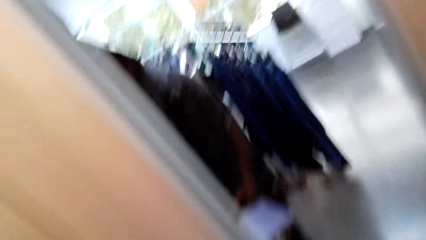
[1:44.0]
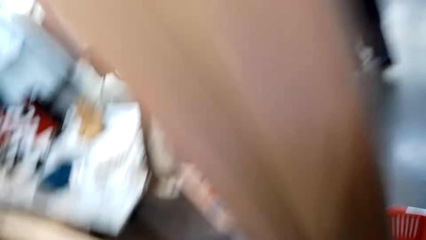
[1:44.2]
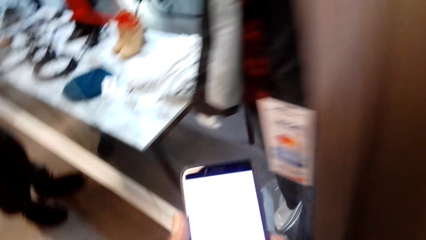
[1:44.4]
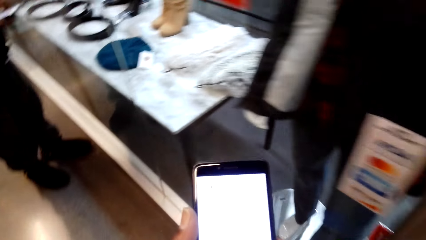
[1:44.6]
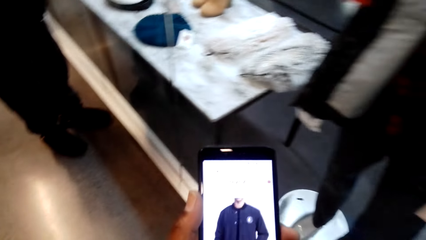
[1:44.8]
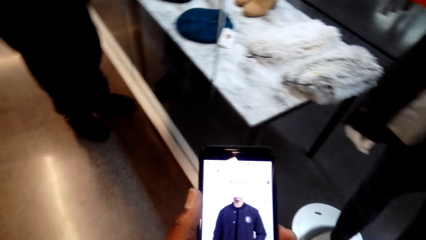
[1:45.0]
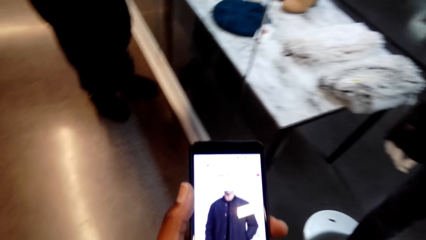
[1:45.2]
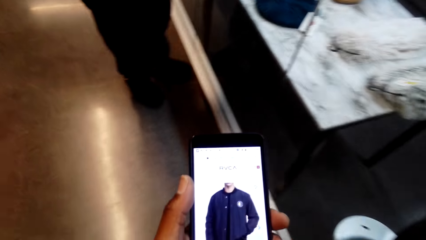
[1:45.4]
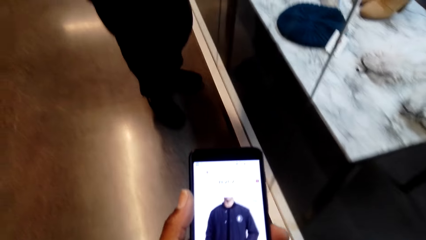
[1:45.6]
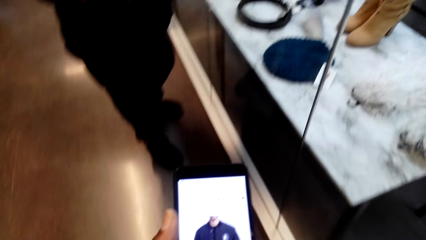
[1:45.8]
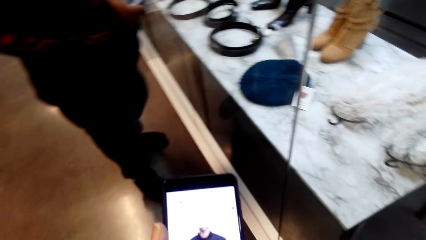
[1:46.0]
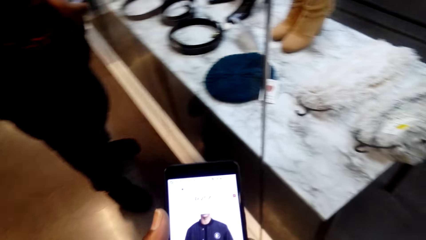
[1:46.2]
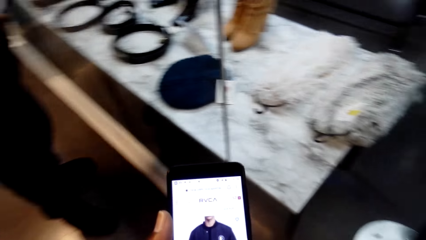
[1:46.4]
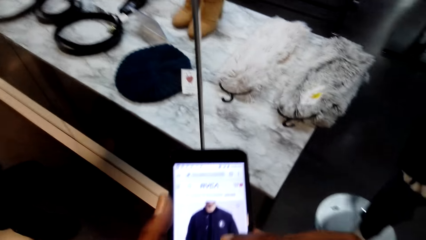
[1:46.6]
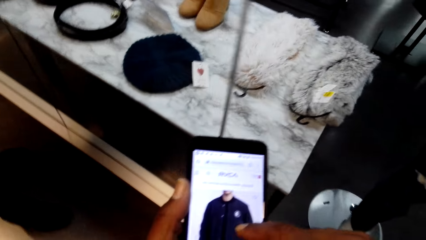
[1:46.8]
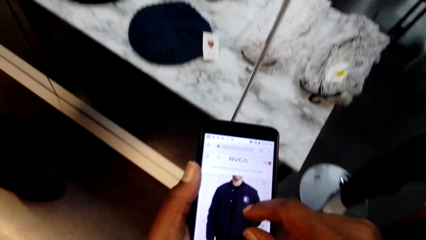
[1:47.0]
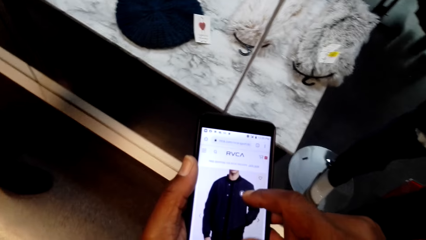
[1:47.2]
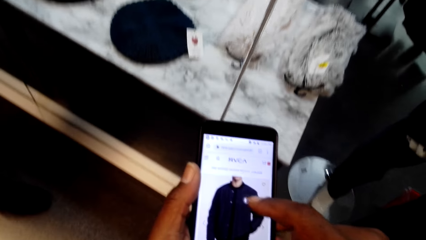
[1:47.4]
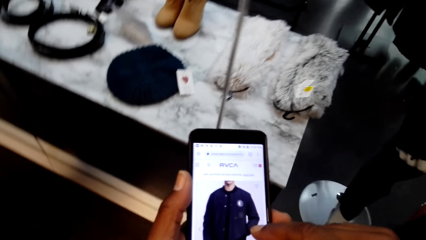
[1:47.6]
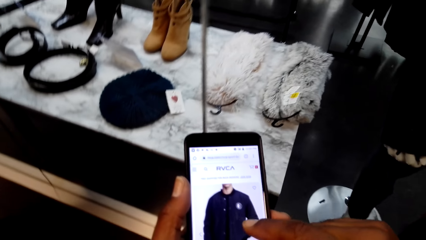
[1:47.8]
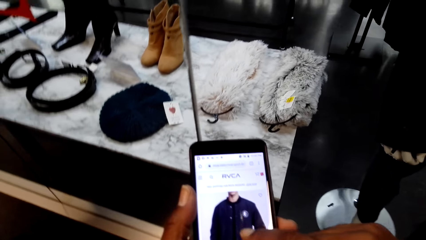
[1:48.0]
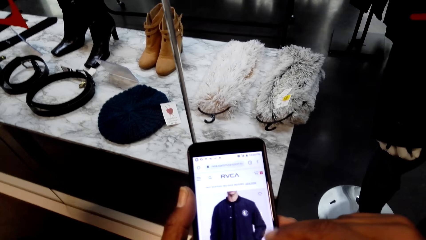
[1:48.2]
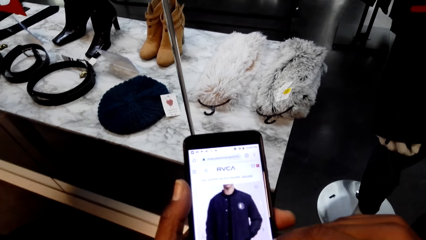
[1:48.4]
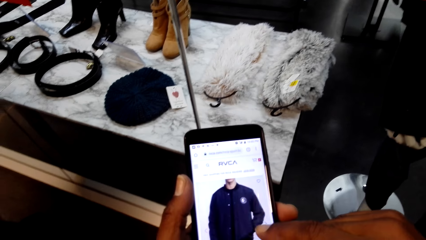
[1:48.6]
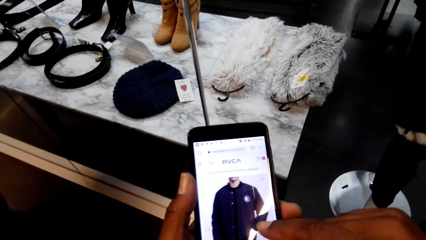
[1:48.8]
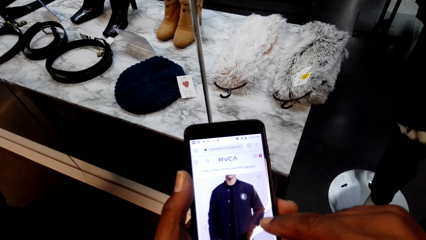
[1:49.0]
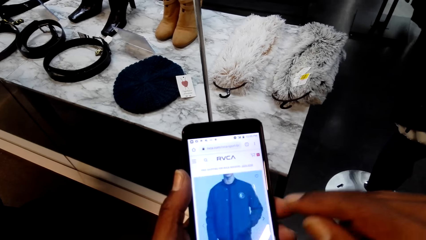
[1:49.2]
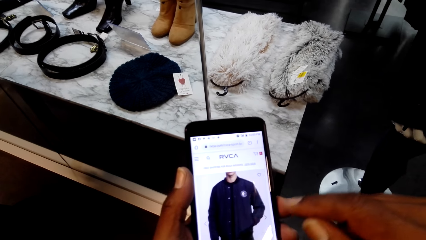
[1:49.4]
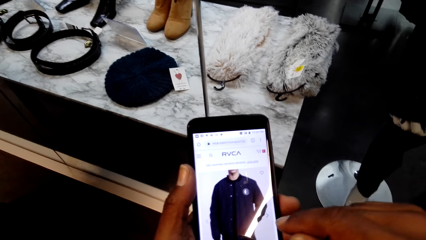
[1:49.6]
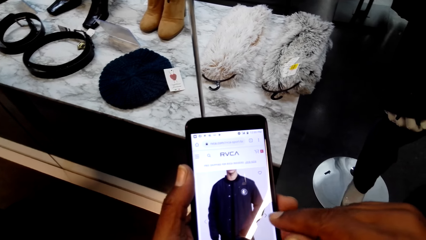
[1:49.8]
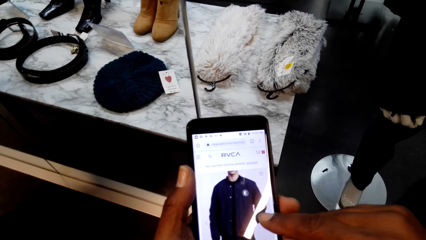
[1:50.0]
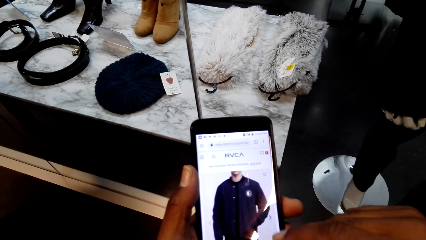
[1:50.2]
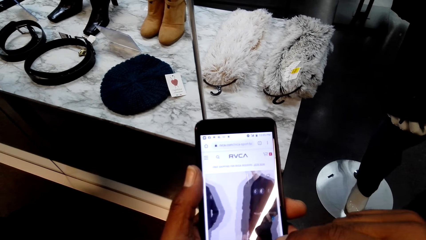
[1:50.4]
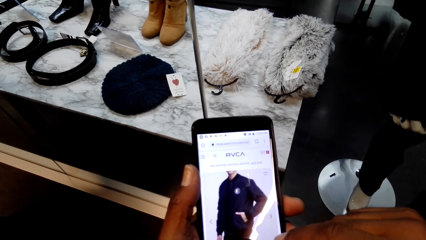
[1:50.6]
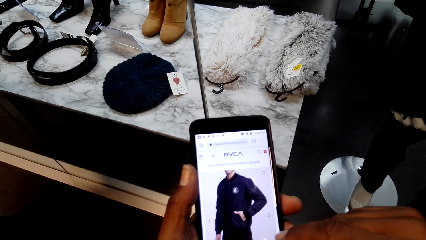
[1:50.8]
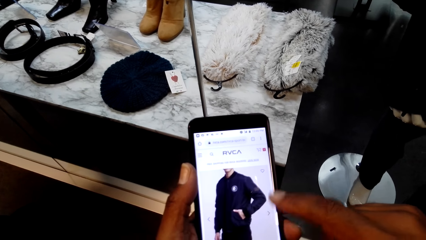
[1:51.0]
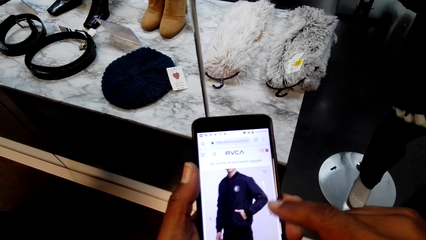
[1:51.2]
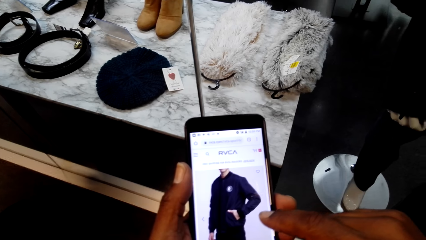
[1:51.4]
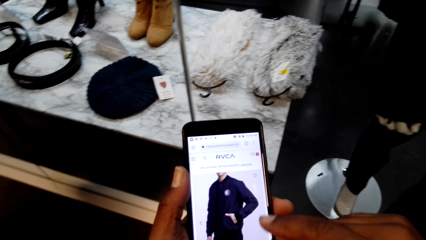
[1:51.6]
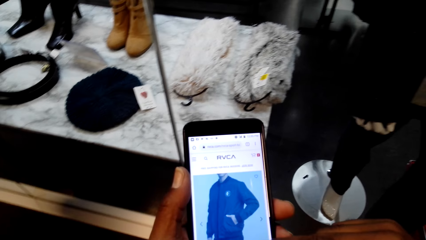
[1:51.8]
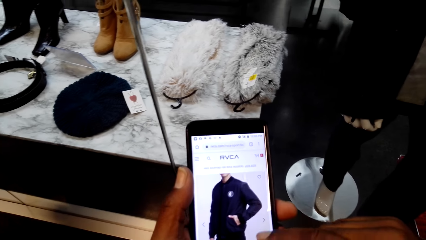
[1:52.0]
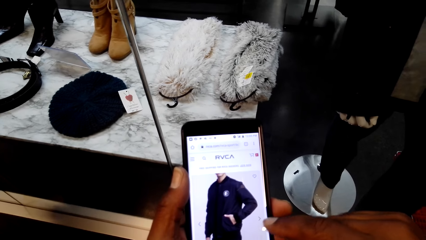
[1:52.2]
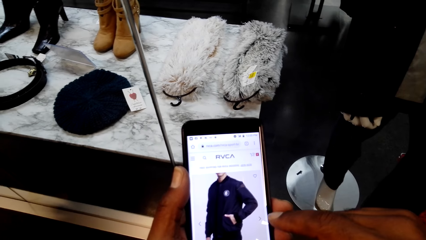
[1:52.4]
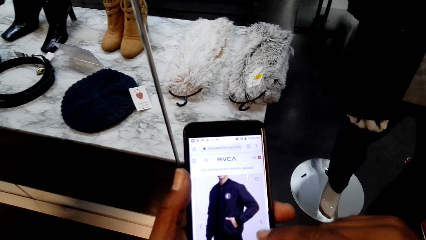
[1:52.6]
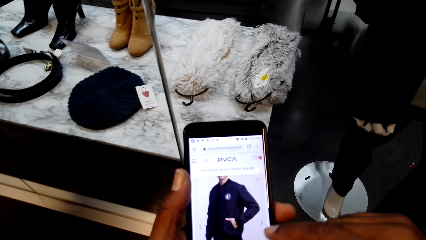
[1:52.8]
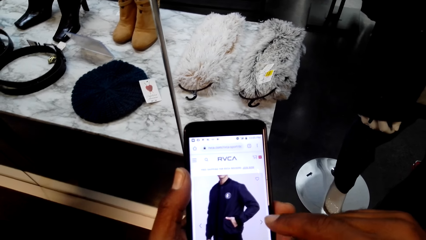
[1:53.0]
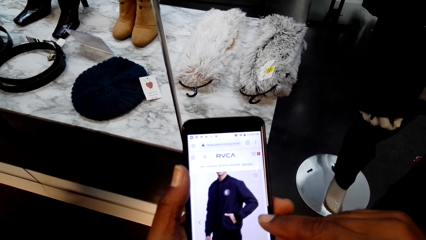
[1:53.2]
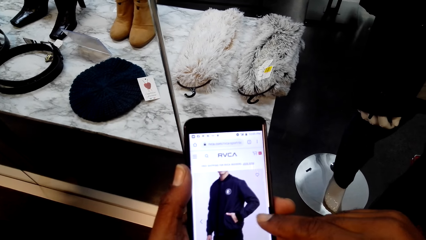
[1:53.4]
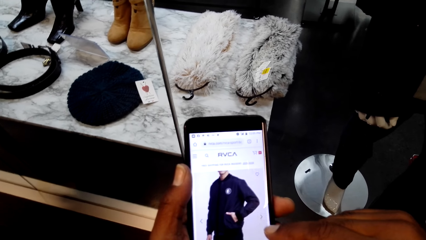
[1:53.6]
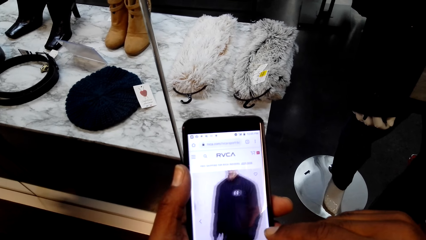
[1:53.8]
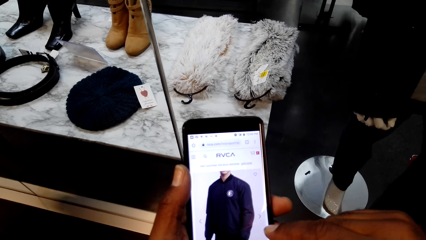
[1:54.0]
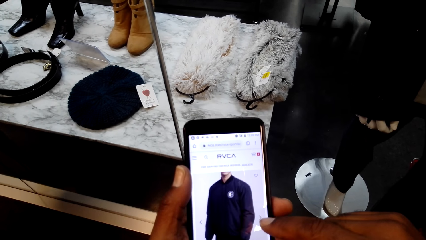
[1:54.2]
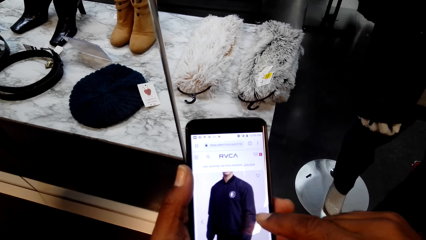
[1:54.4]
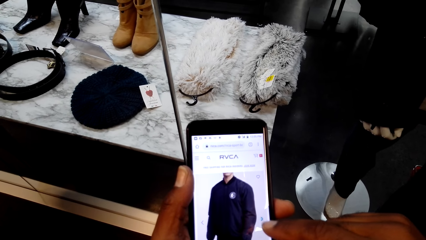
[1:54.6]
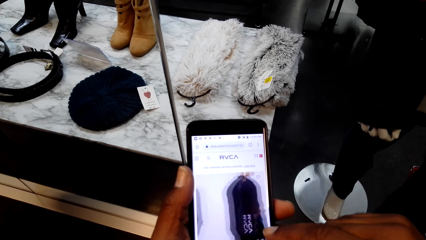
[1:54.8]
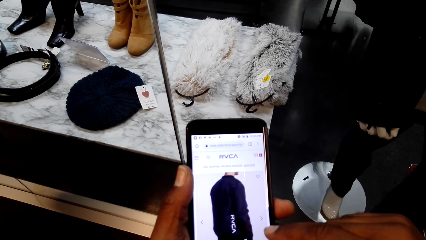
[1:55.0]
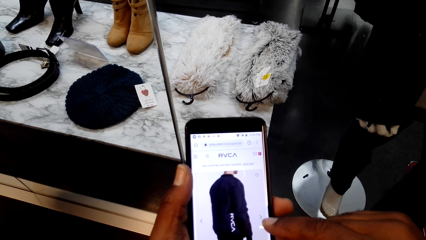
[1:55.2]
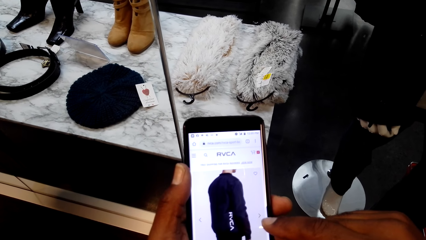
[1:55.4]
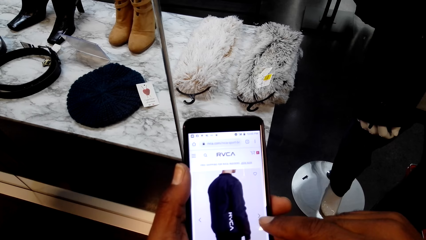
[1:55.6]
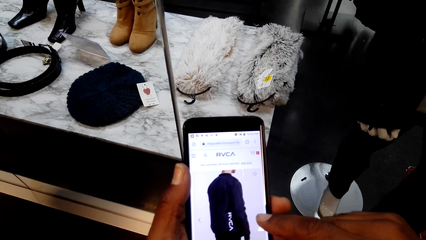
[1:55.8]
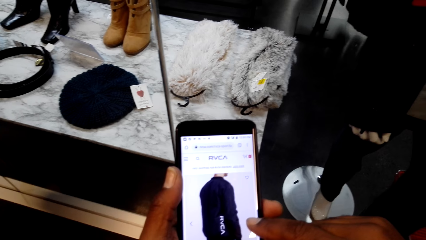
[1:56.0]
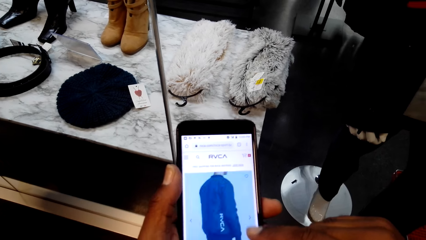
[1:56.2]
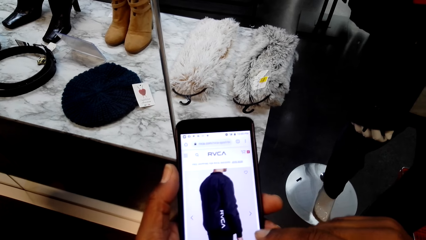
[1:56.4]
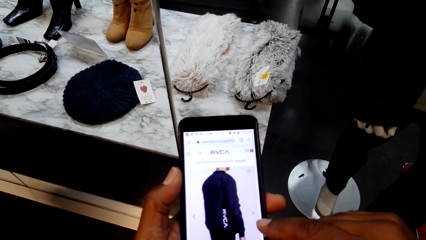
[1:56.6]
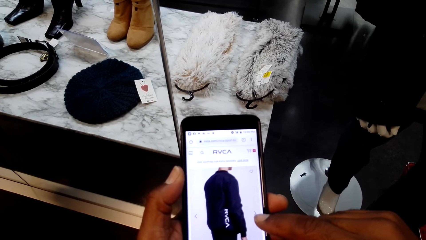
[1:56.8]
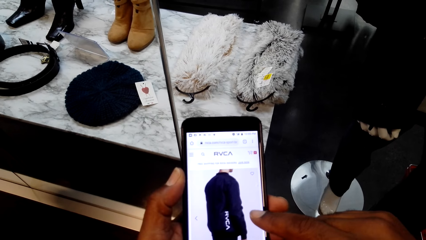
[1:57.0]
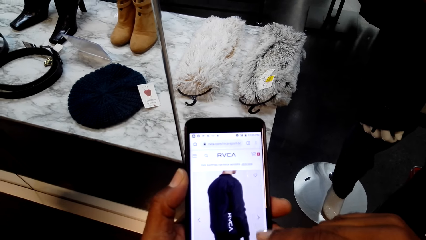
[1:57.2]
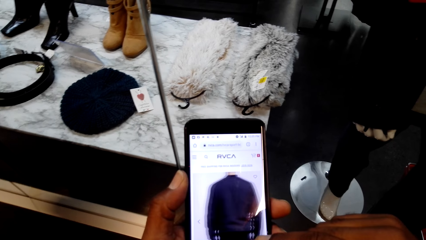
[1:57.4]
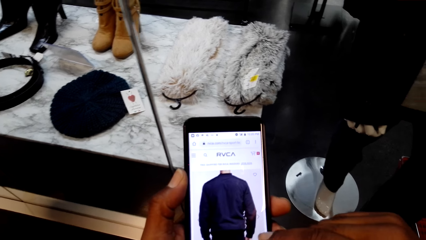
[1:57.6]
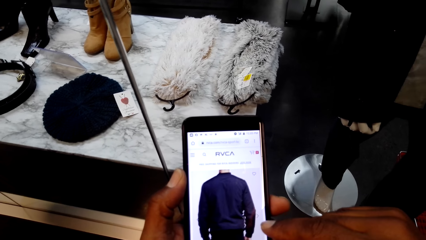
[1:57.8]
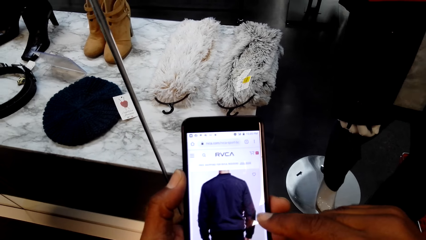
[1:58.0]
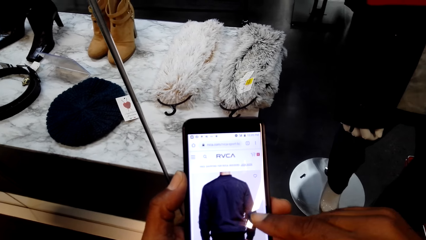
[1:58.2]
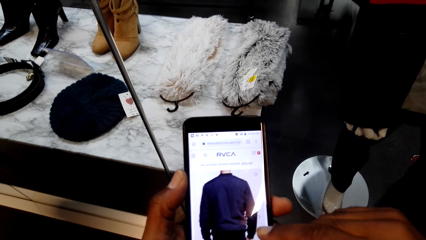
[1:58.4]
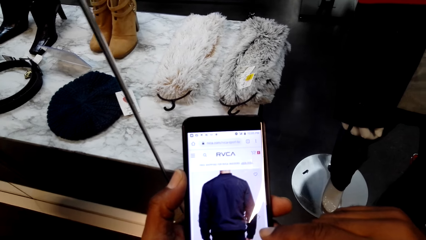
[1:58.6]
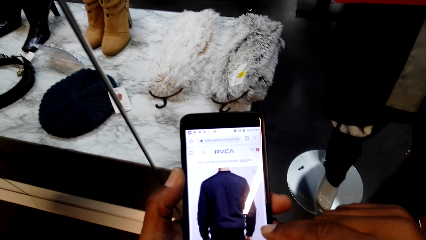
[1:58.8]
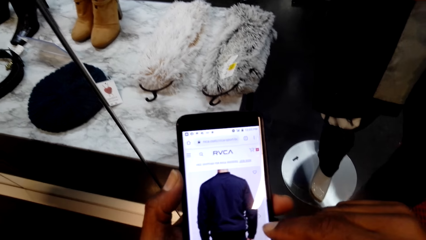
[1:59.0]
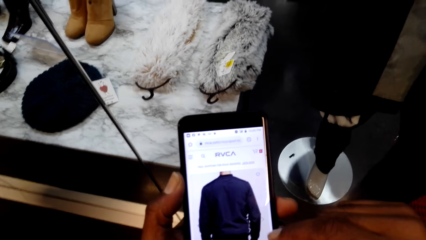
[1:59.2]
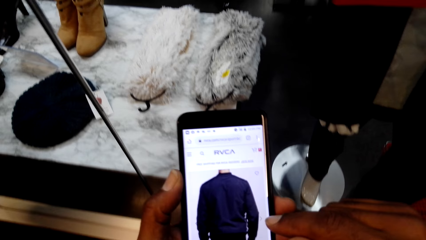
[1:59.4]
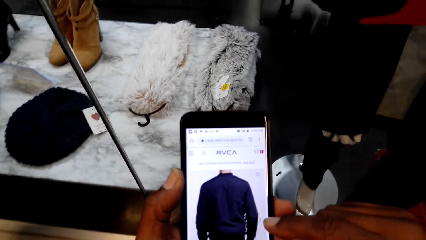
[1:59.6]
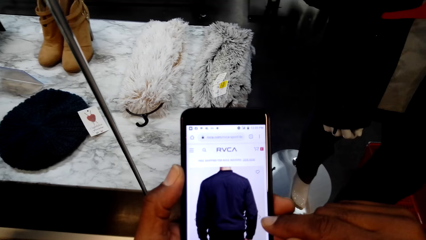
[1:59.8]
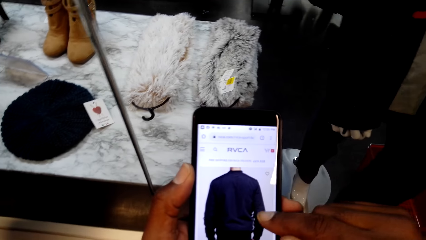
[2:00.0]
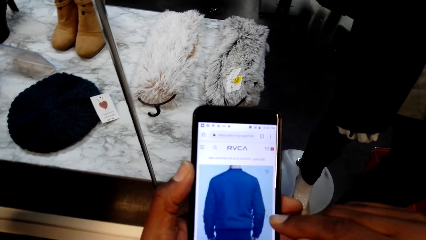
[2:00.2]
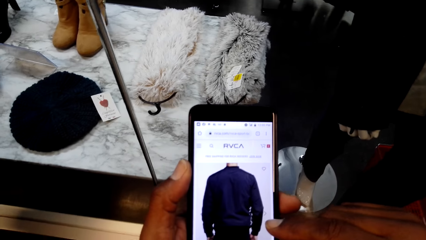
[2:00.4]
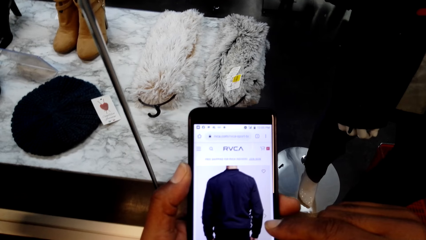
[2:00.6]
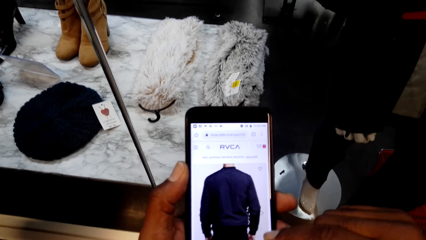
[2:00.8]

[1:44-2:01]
The camera wearer operates a phone.
